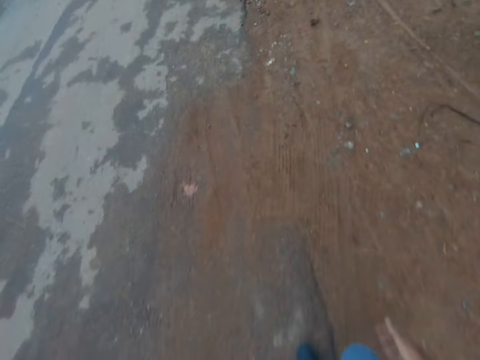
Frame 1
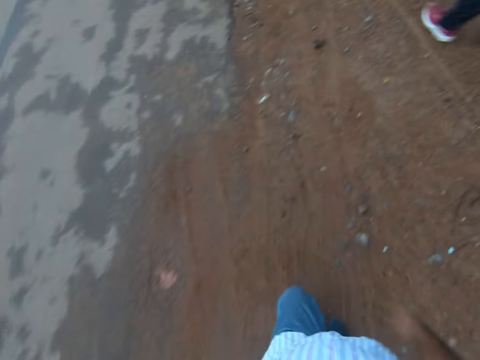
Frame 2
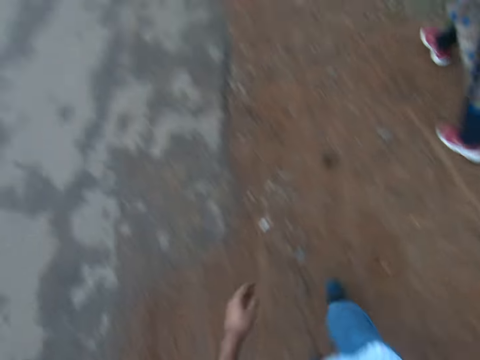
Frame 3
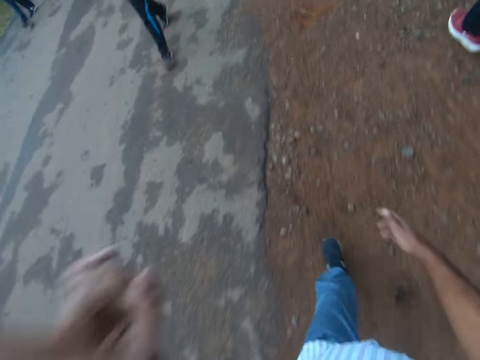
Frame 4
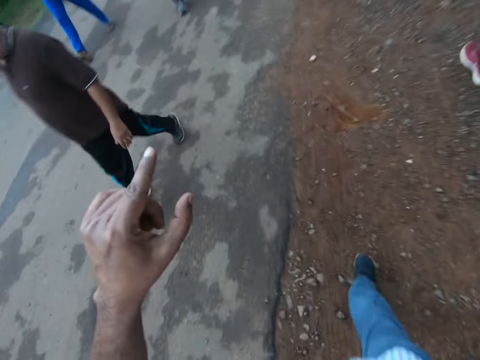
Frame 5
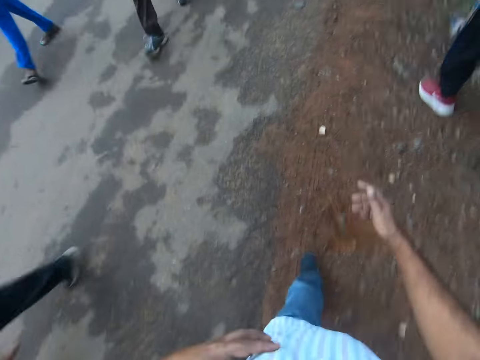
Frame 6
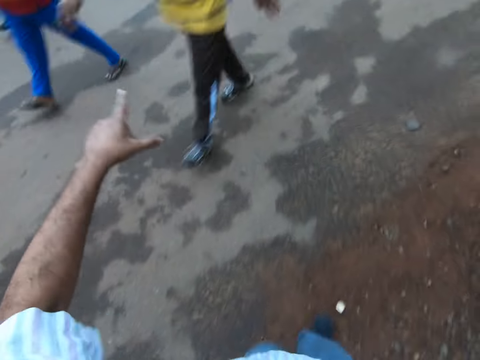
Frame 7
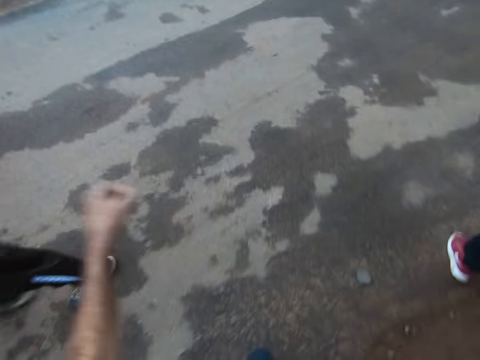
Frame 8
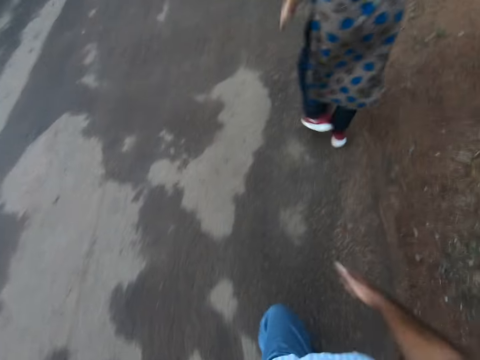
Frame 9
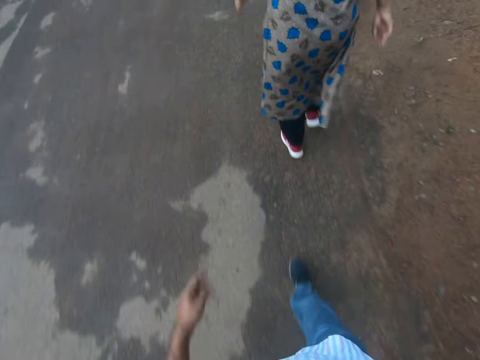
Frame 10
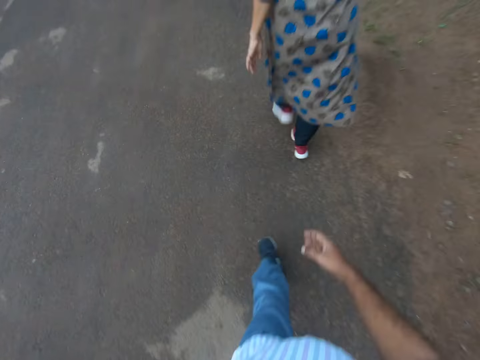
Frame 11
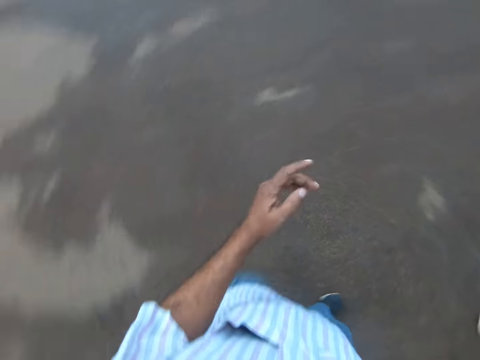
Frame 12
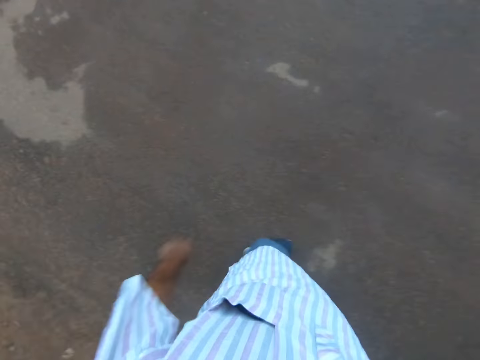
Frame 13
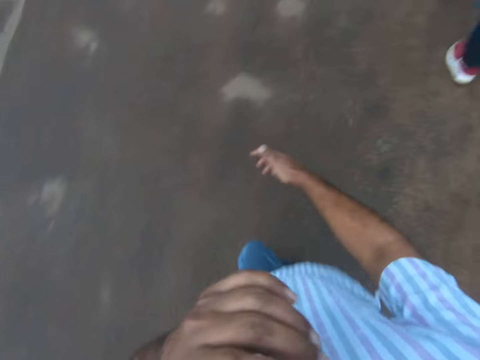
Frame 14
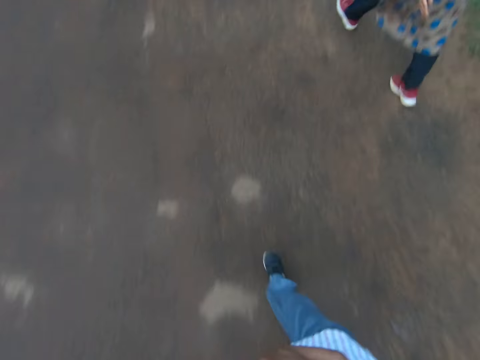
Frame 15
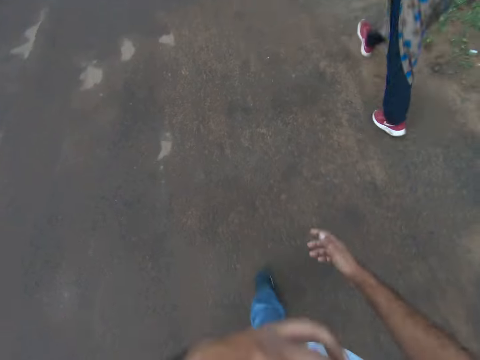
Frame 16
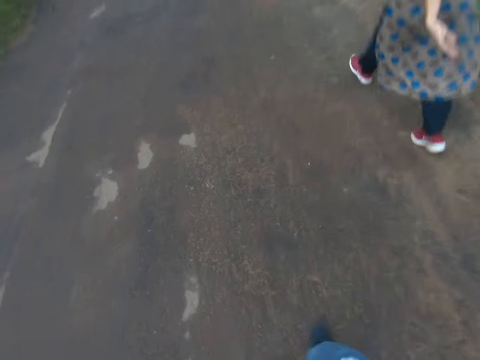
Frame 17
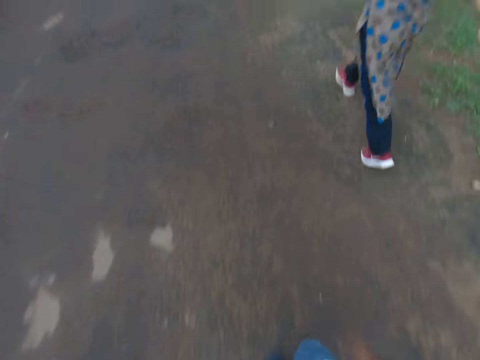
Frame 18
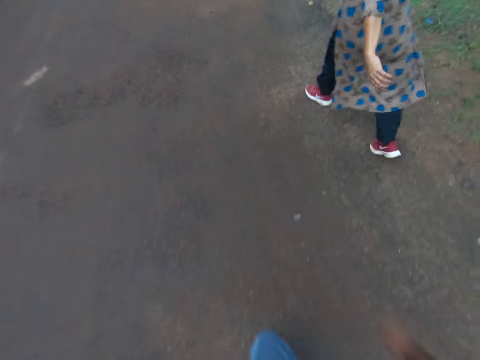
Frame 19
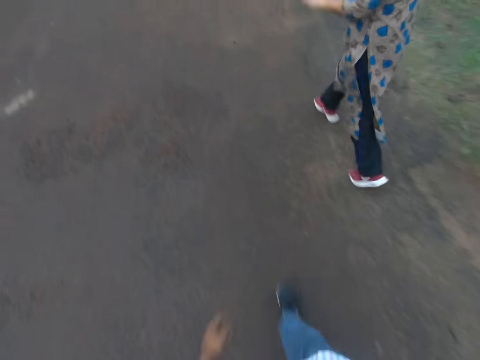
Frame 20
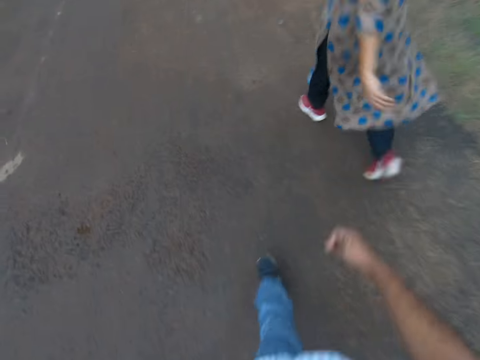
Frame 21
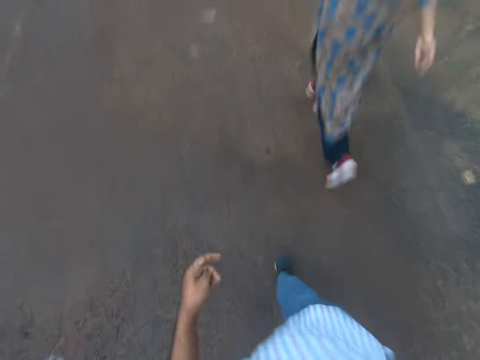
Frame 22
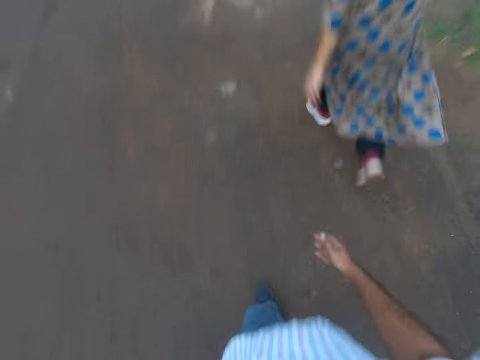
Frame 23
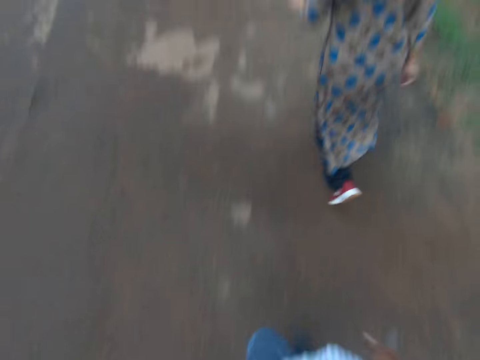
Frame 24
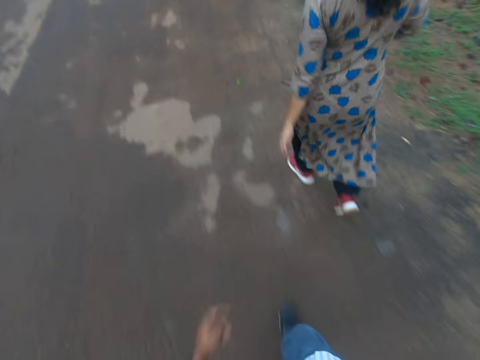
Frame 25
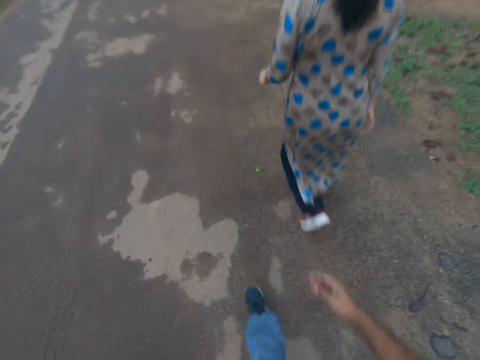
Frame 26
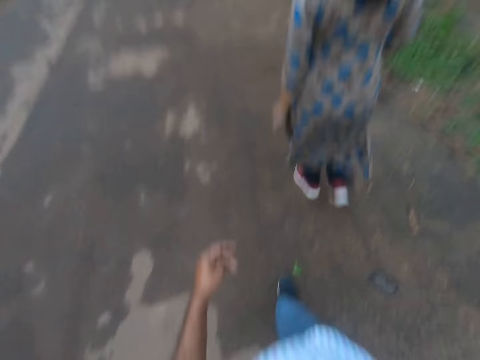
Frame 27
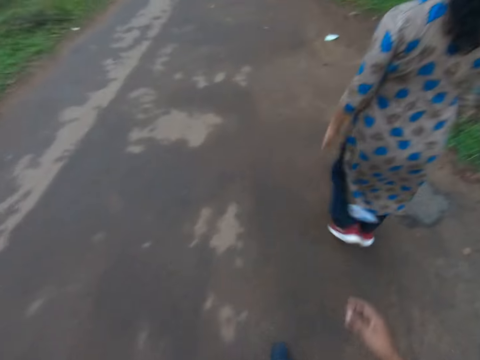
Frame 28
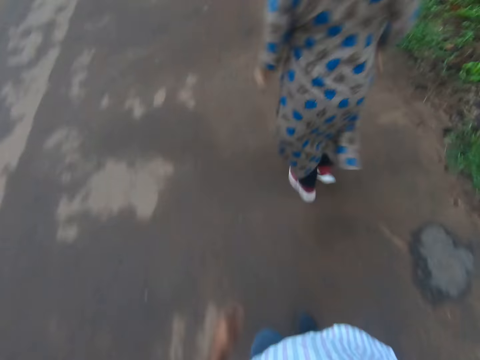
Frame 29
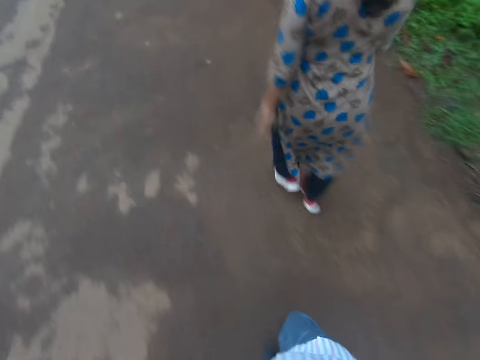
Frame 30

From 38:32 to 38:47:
A motorcycle rides past the camera wearer in the opposite direction. The camera wearer walks on the murram road. He raises his left hand. He interacts with a man, another man, a third man and a fourth man. He talks to the woman. He points towards the second man with his left hand. He straightens the hand. He lowers his left hand. The woman walks on the tarmac road. The camera wearer walks behind the woman. He turns to his left. He touches his face with his left hand. He lifts the hand. He lowers his left hand. He talks to the woman.

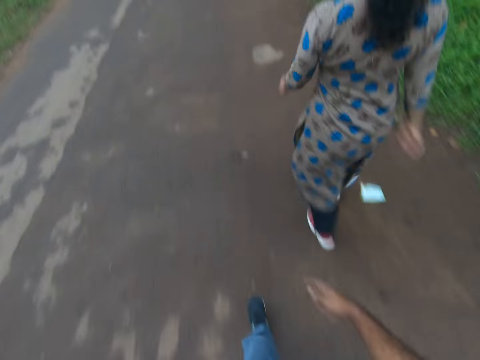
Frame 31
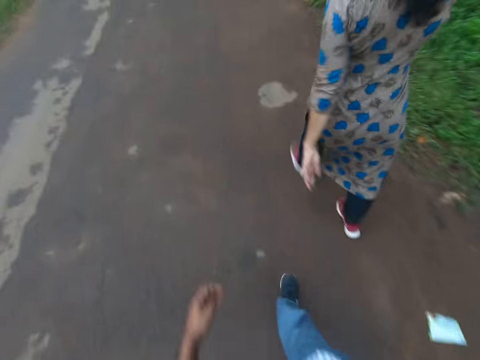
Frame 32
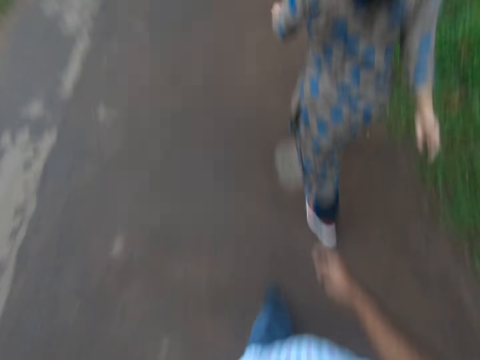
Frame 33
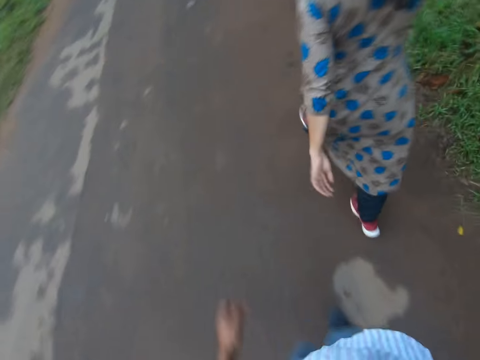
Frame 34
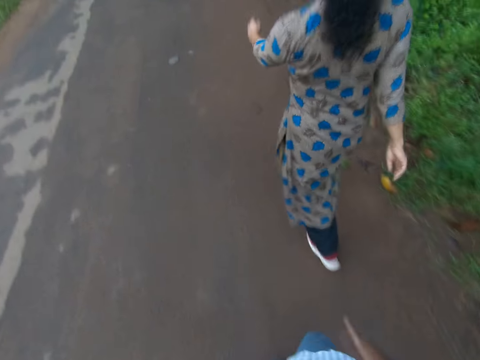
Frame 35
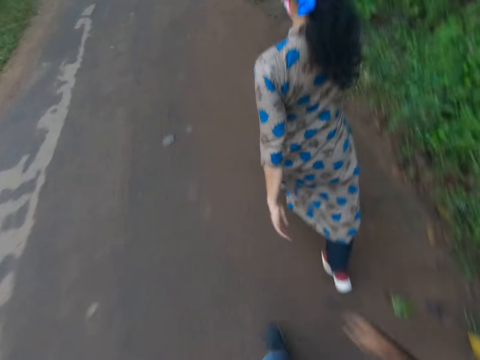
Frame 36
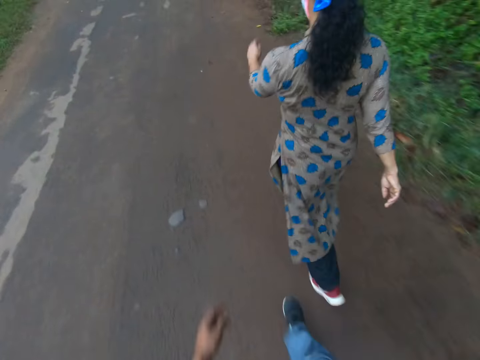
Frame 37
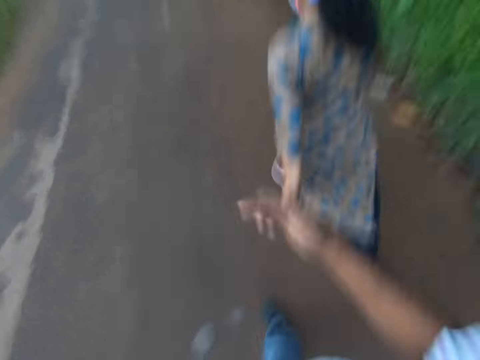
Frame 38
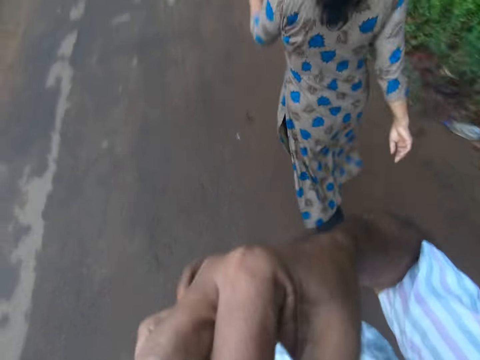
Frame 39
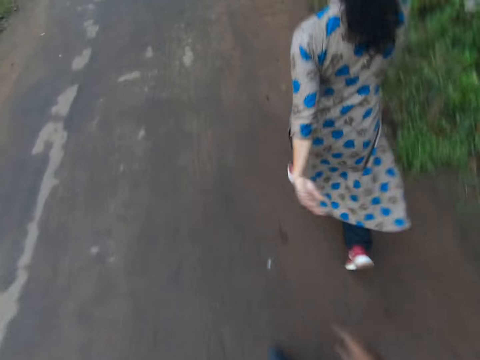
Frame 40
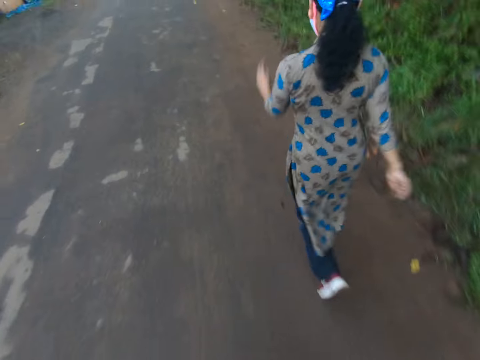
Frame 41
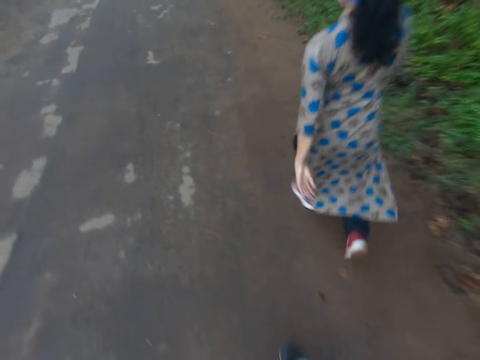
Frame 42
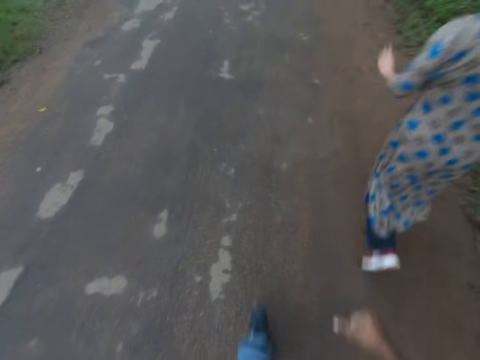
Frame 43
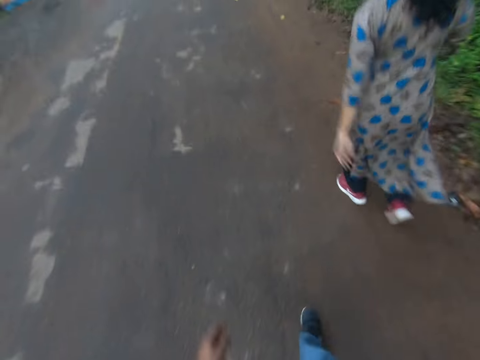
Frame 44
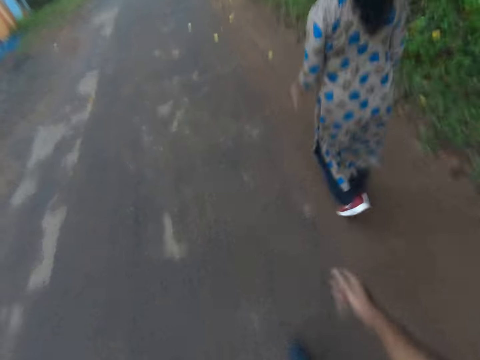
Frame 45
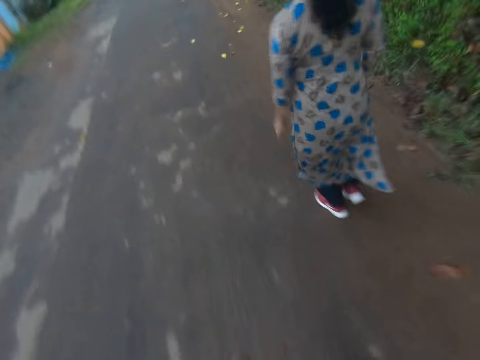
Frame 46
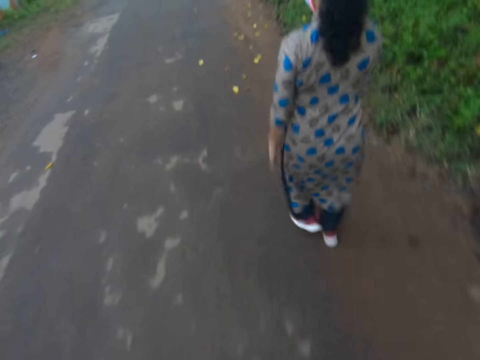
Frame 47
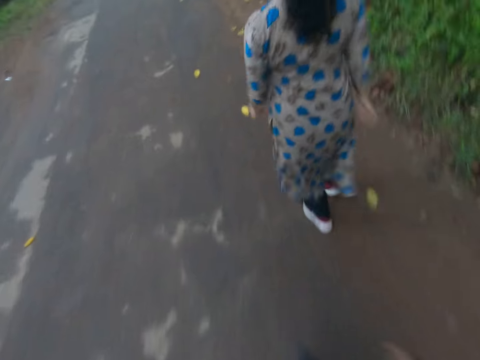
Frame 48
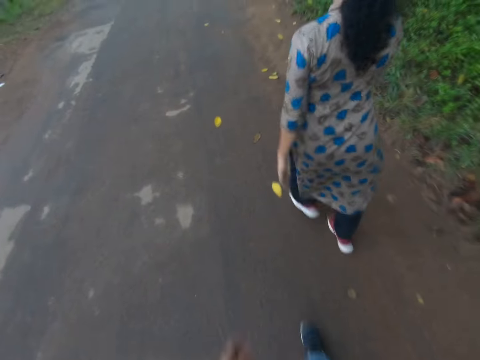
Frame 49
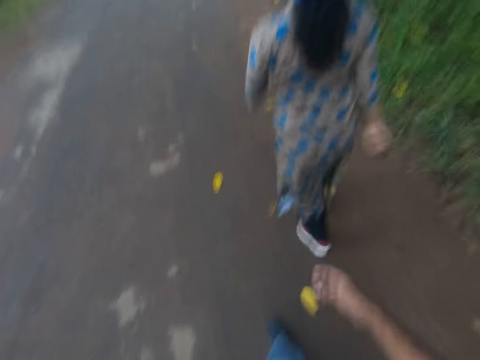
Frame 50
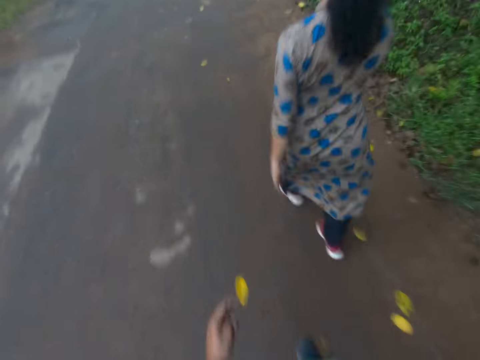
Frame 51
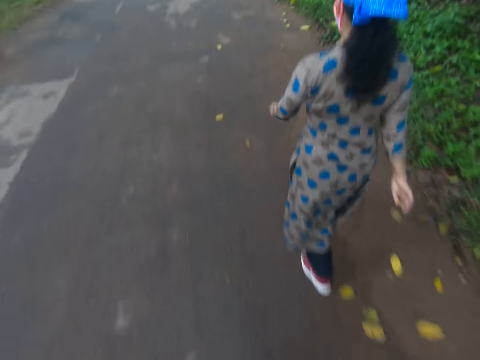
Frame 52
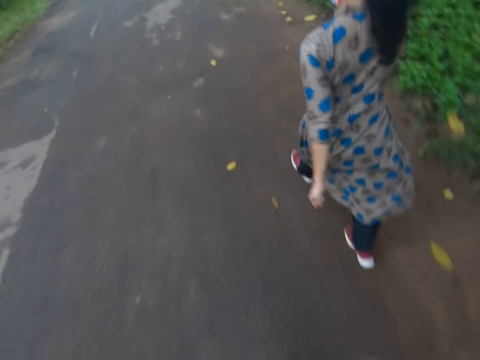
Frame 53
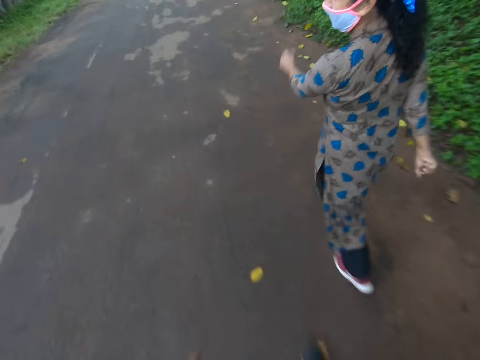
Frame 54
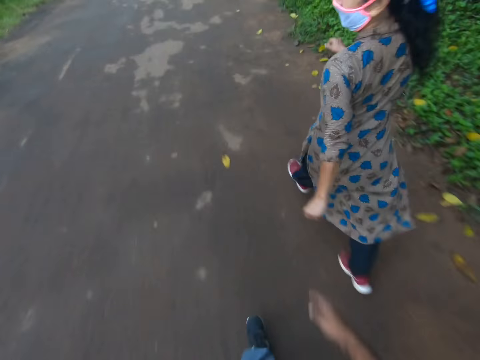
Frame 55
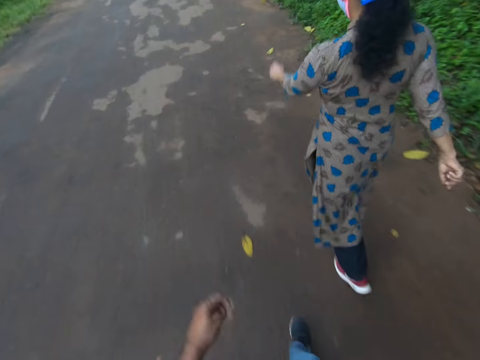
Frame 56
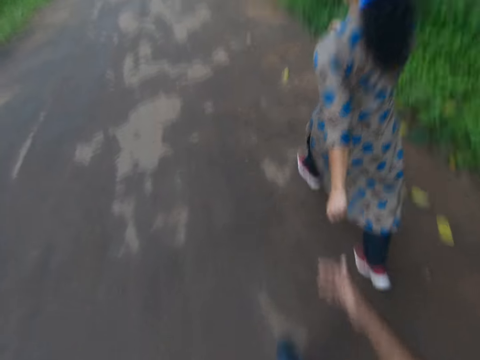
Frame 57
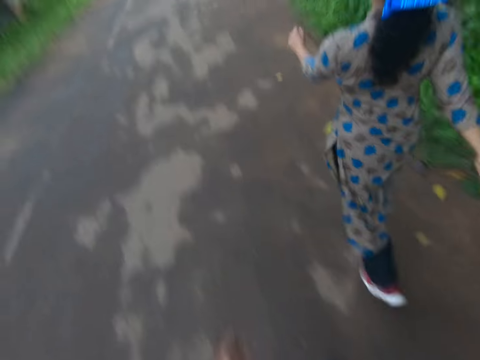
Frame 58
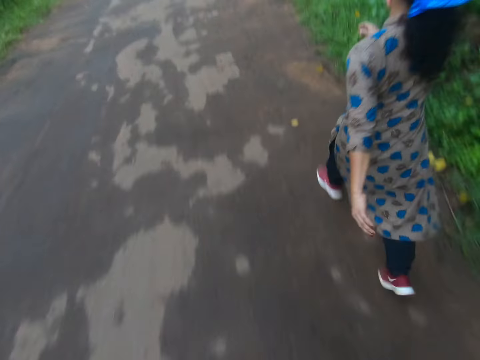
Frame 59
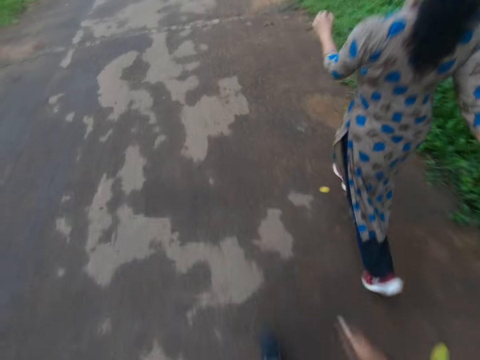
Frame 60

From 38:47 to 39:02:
The camera wearer touches his face with his right hand. He lifts the hand. He lowers his right hand. He talks to a woman. The woman talks to the camera wearer. The camera wearer interacts with the woman.
